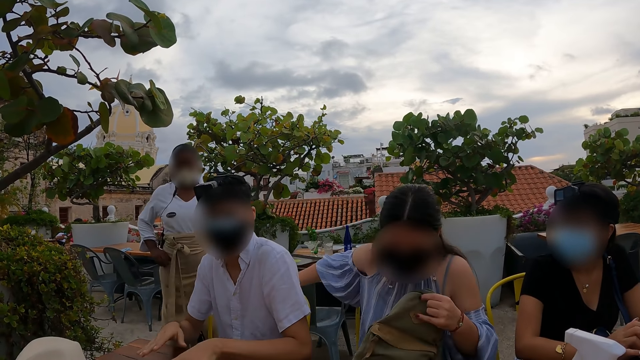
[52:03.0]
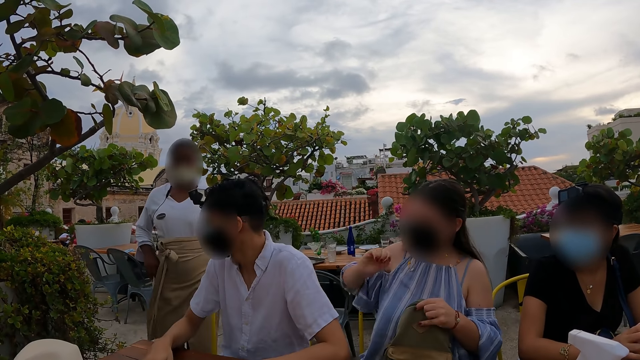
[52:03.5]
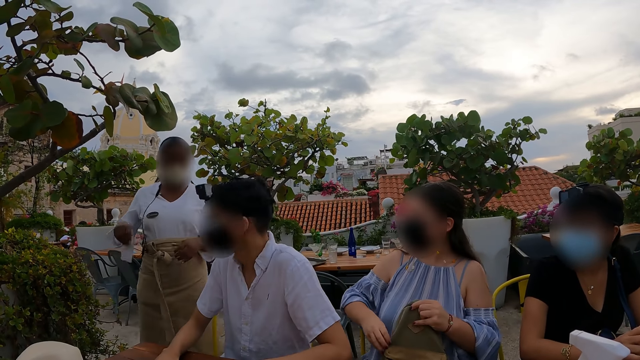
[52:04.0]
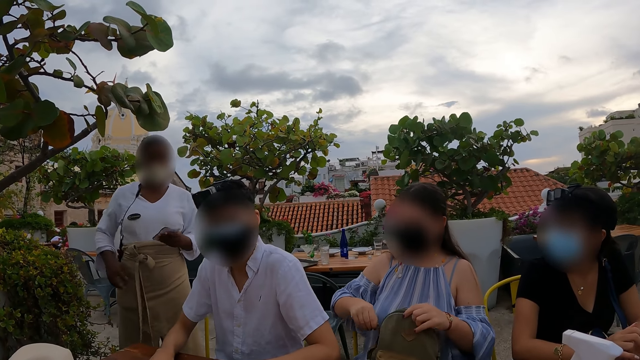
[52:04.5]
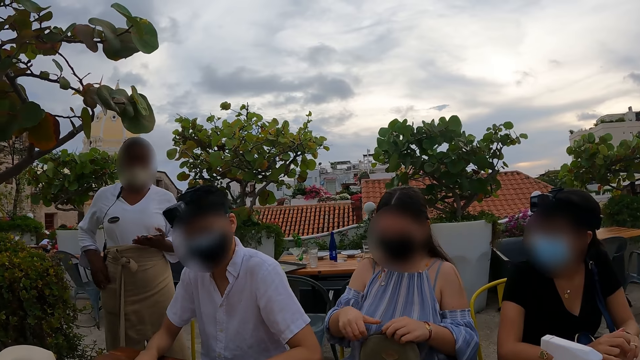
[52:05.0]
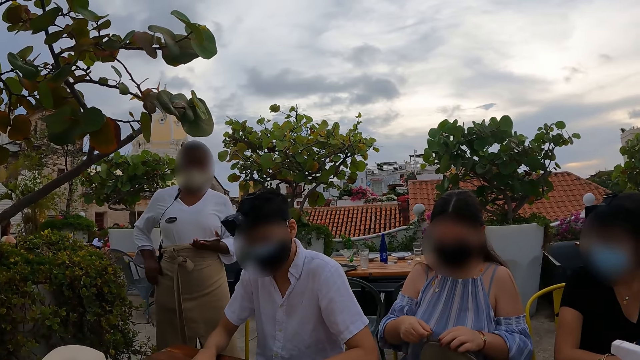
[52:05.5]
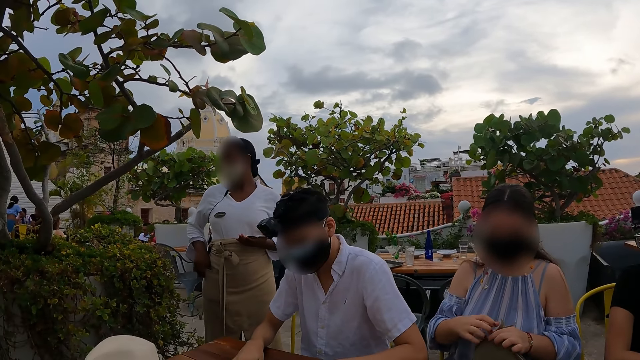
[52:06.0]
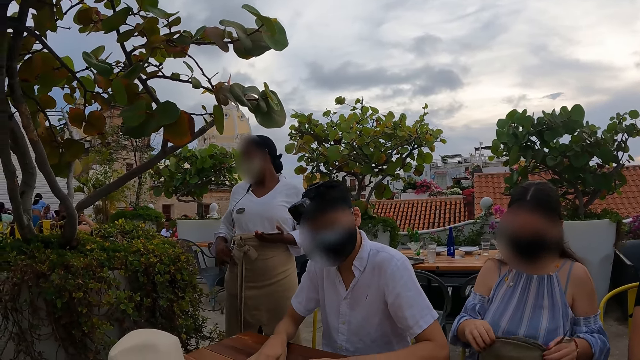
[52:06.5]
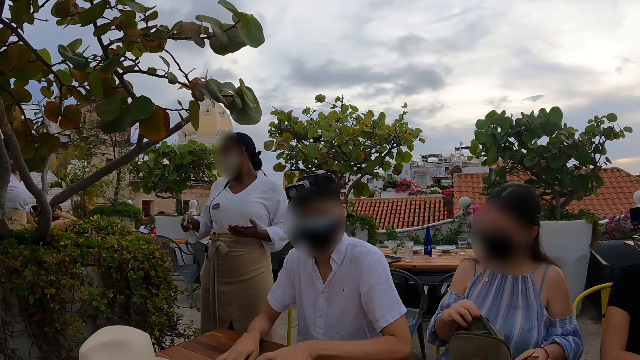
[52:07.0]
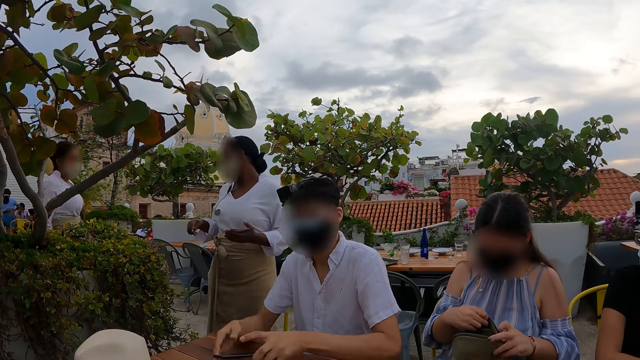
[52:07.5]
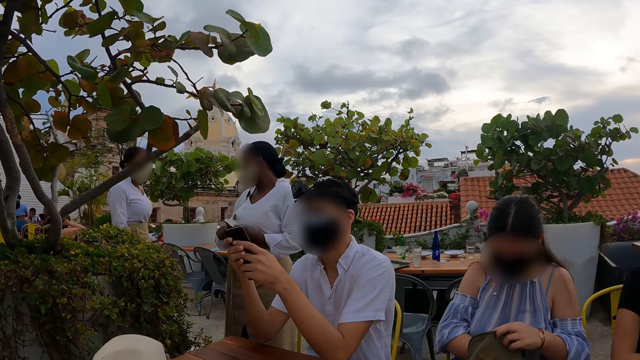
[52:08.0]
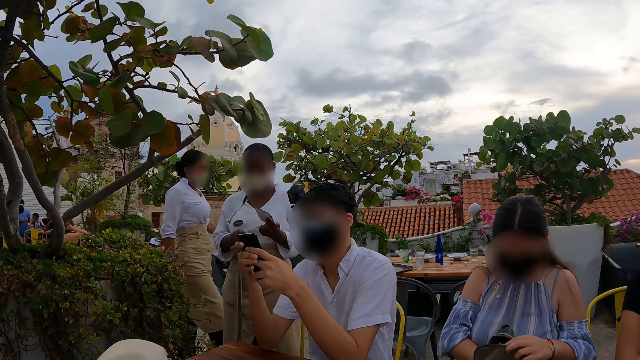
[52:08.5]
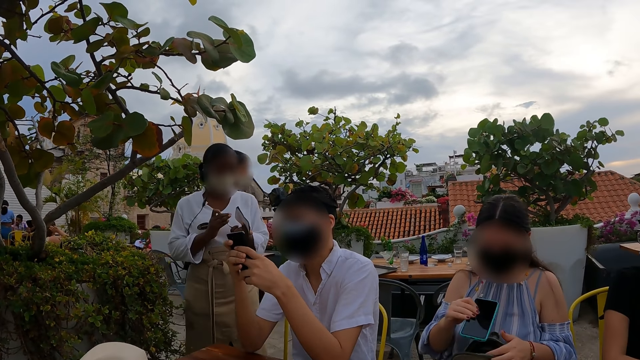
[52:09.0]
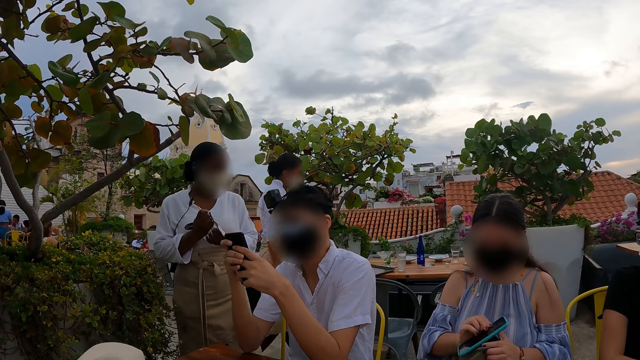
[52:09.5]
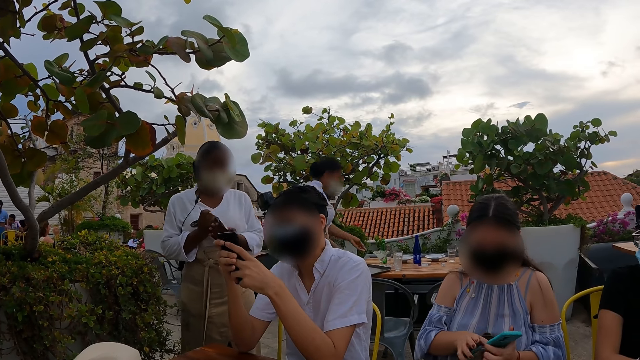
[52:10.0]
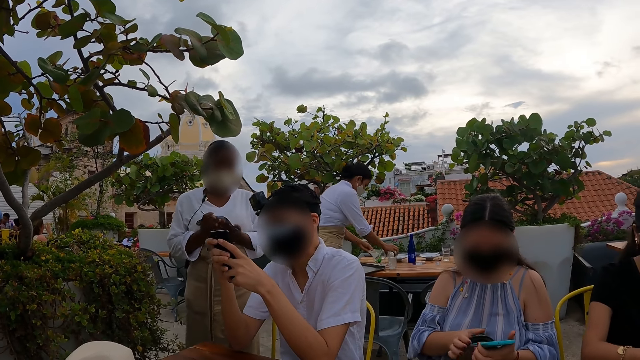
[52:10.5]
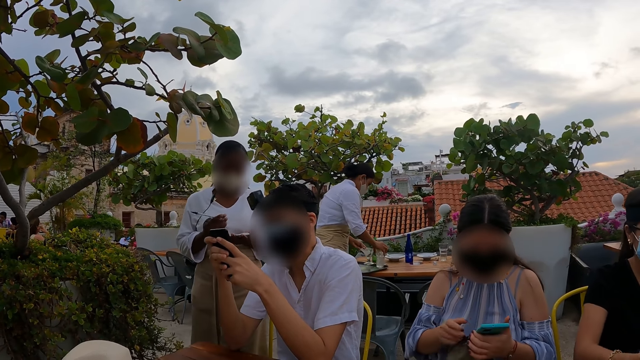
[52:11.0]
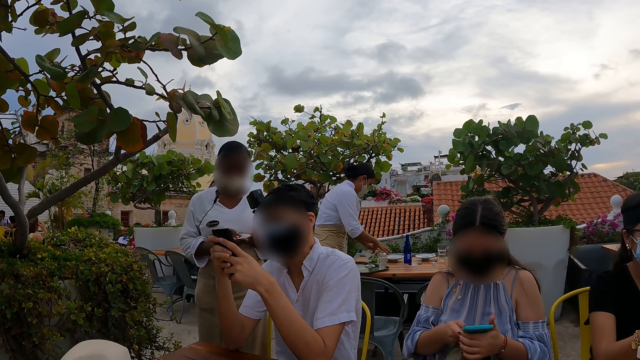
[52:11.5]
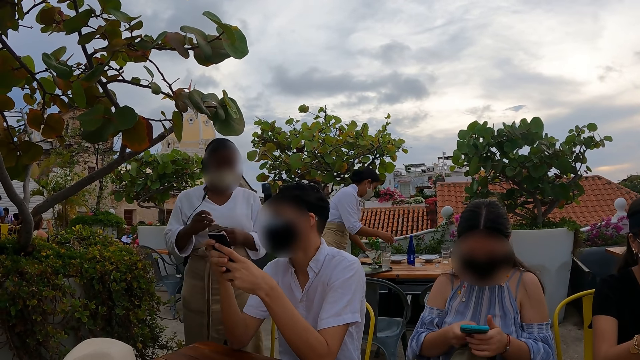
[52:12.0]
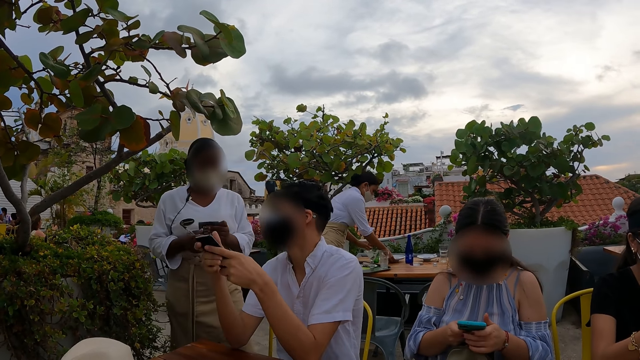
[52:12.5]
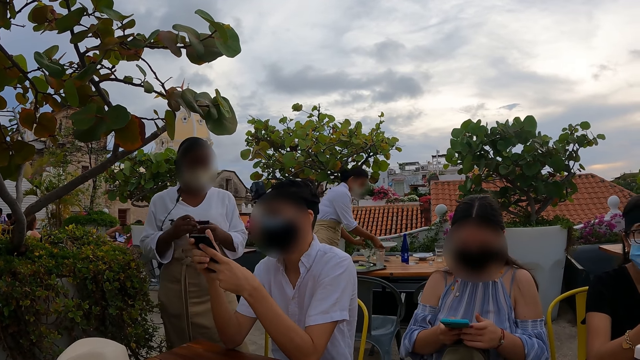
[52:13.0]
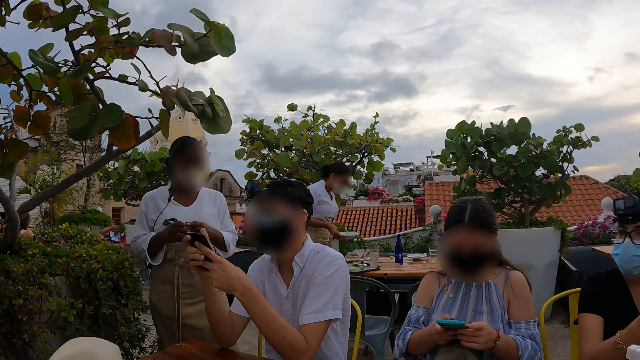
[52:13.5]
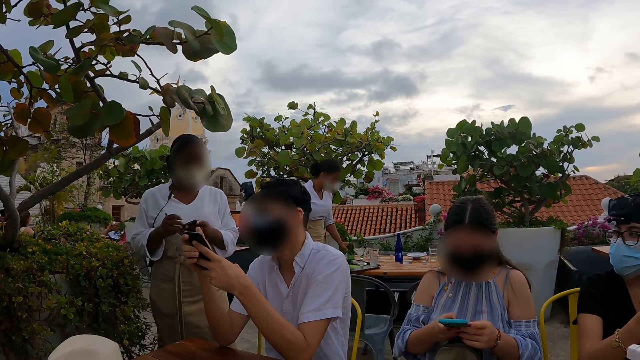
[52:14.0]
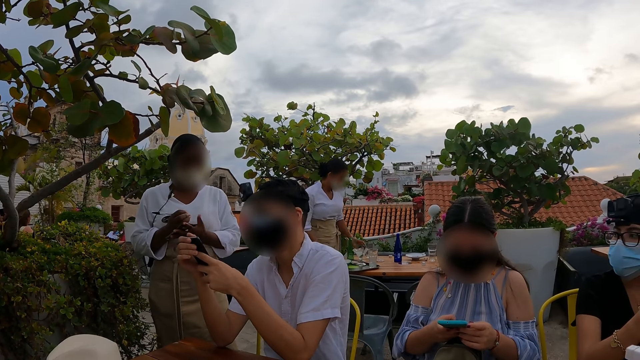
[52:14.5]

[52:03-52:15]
A woman sits down on a chair. Another woman holds a book. A man dials a phone. A woman removes a phone from a backpack and dials the phone.

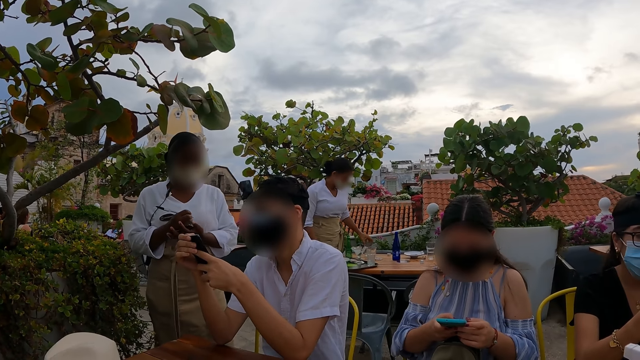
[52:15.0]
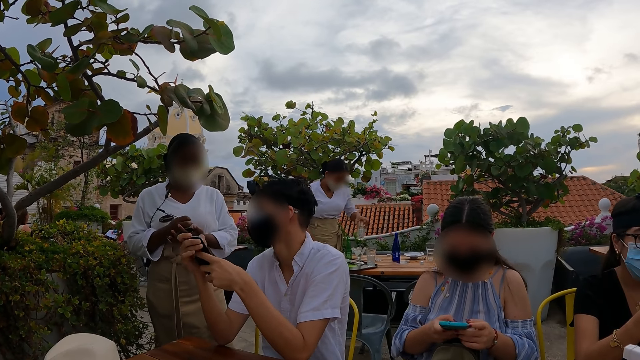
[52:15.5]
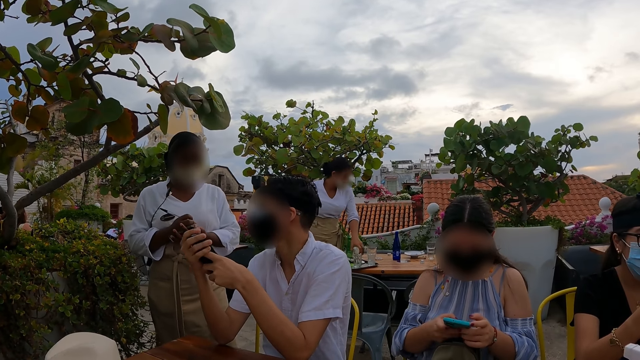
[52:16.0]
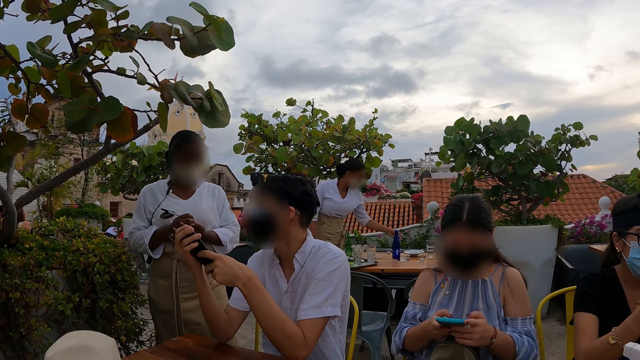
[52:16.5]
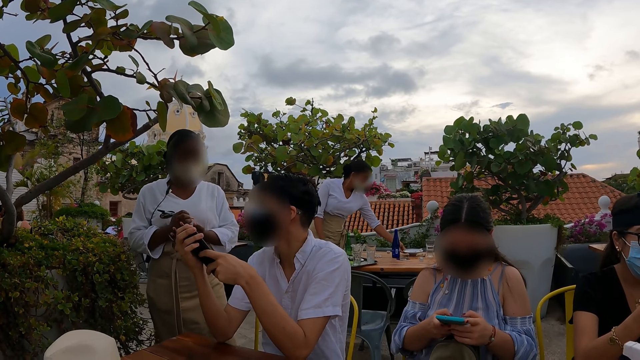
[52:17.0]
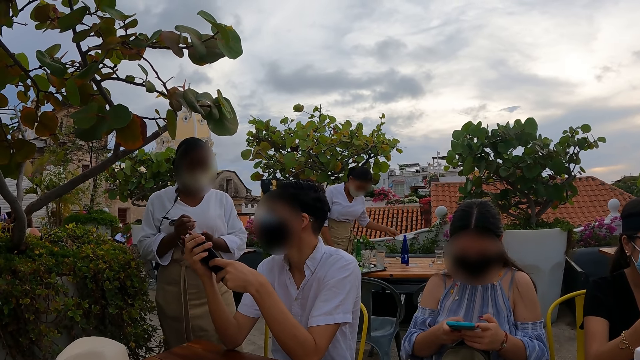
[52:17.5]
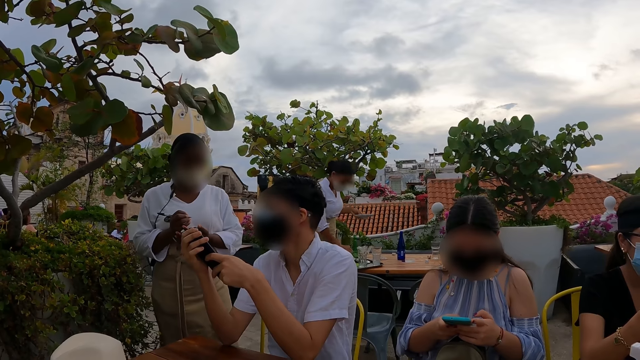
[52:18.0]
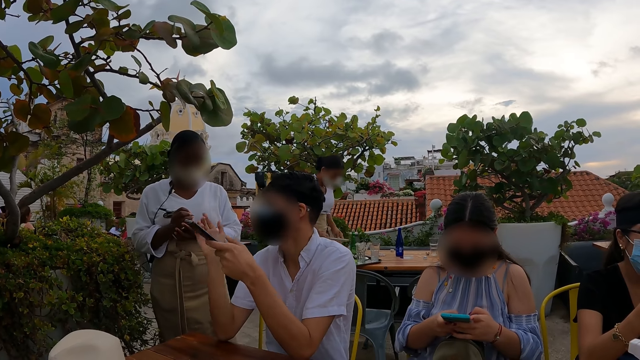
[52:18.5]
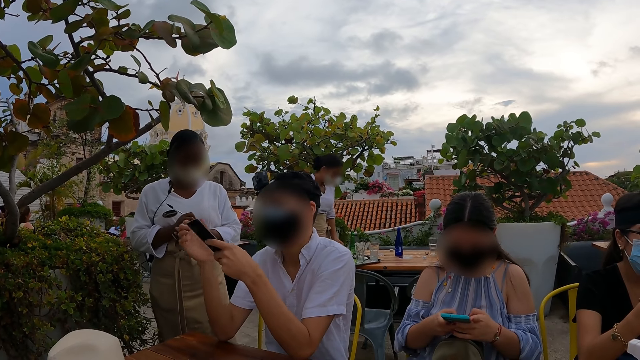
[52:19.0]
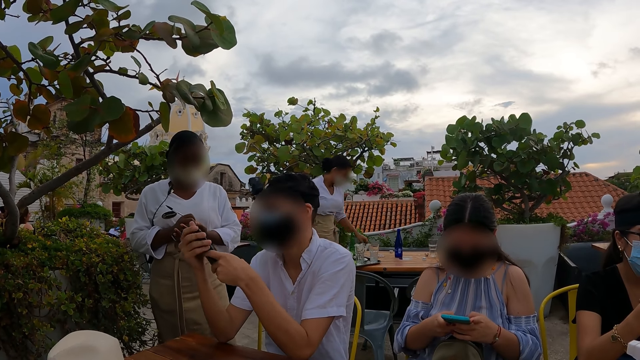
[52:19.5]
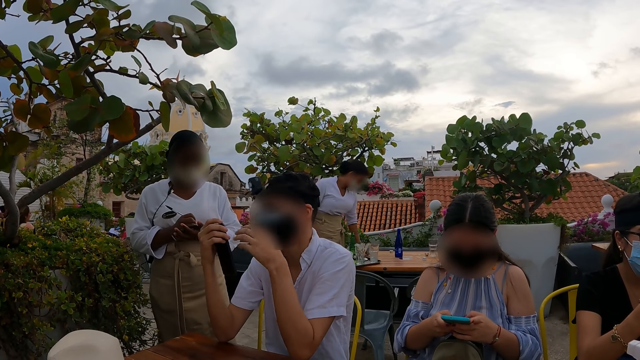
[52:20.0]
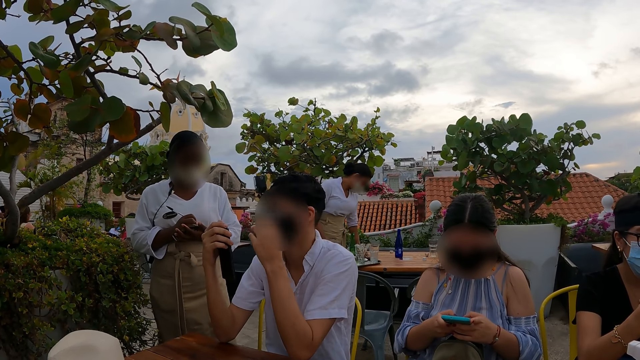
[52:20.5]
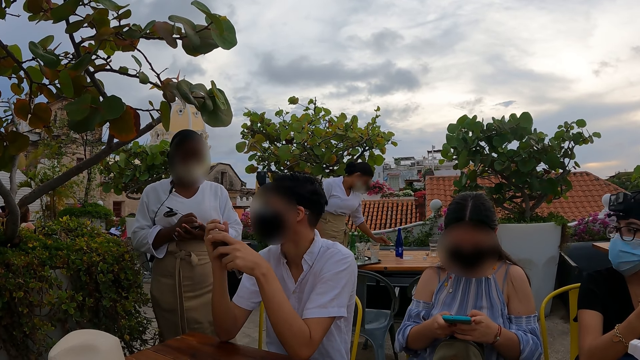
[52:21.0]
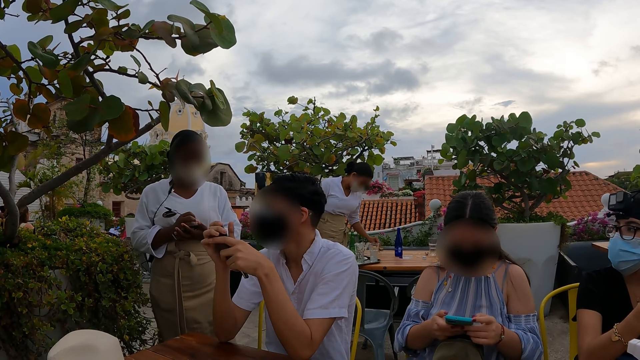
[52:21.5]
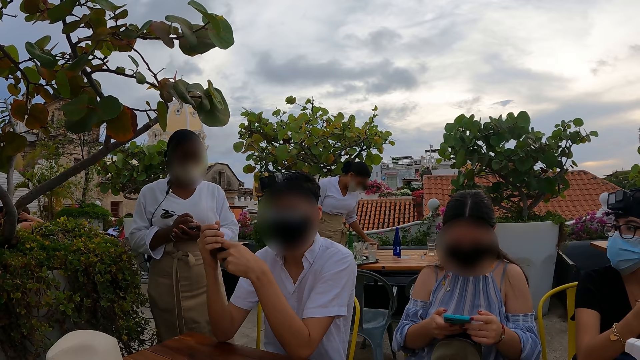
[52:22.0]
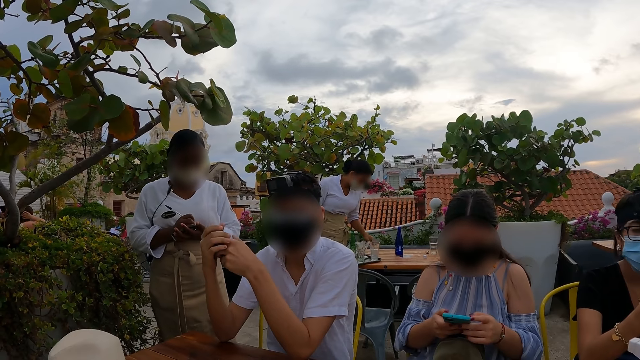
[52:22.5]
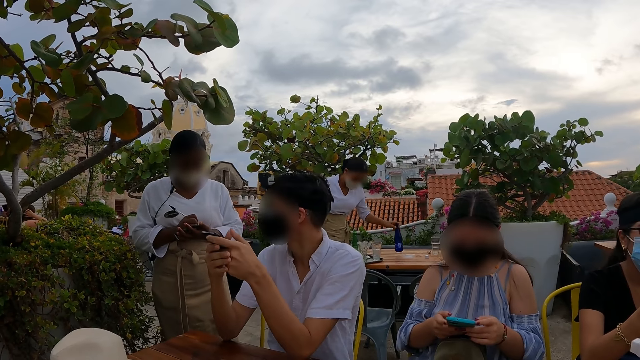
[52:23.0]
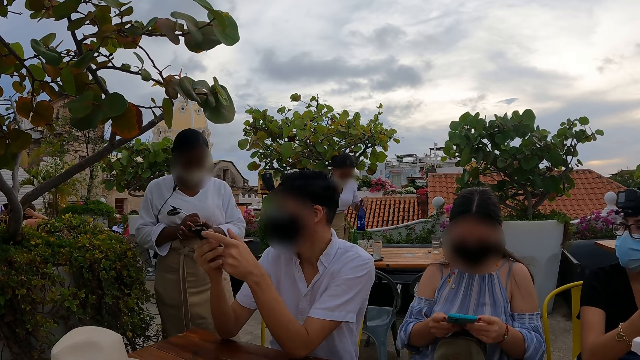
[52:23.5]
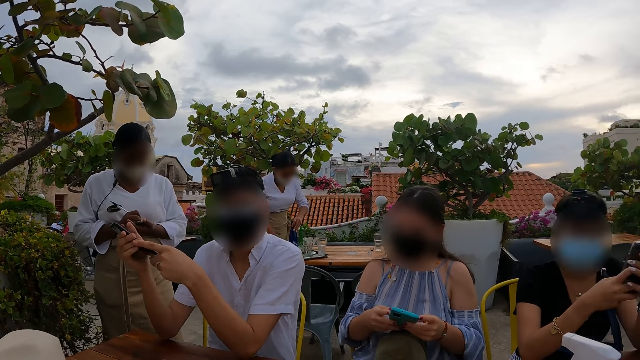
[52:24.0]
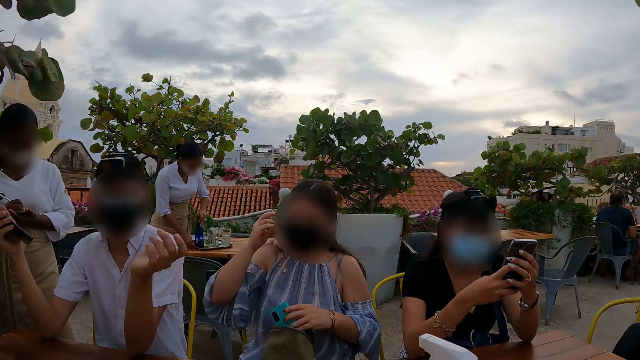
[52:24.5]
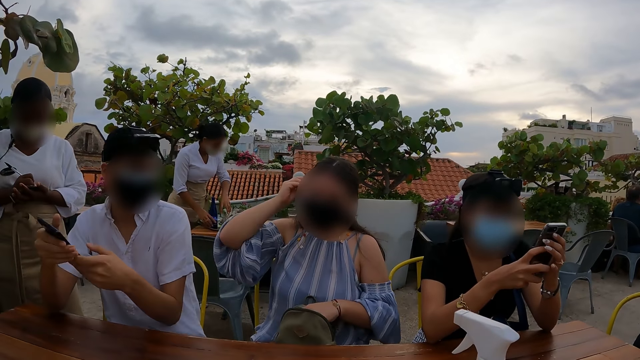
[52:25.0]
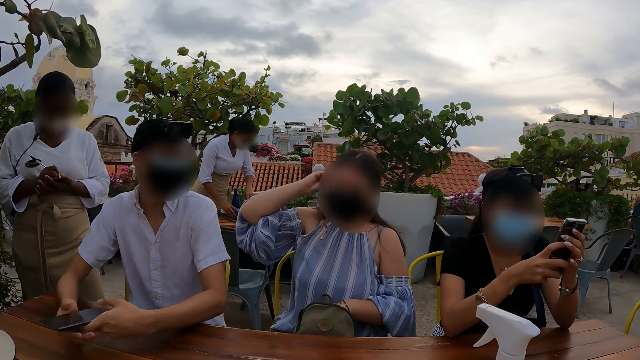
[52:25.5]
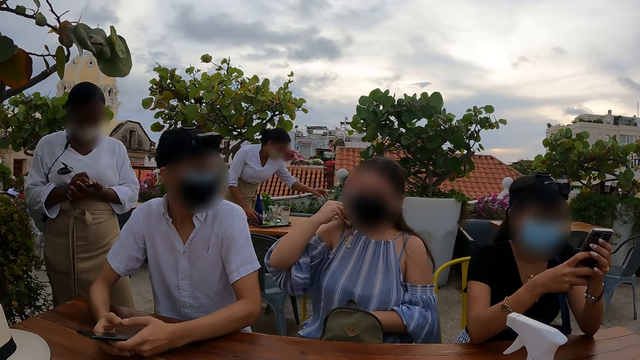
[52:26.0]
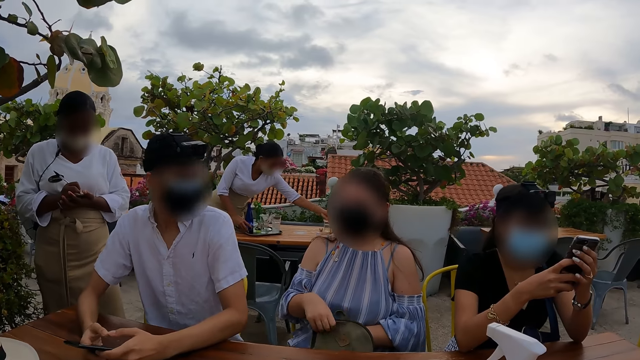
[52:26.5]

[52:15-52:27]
A woman writes on a book. A man adjusts a face mask and nods his head. Another woman puts a phone in a backpack. Another woman dials a phone.
